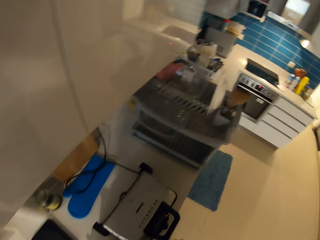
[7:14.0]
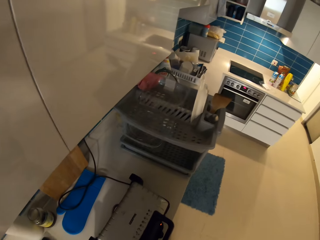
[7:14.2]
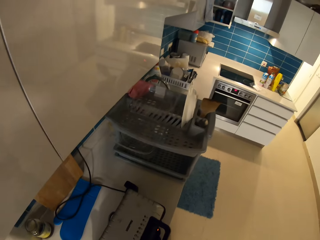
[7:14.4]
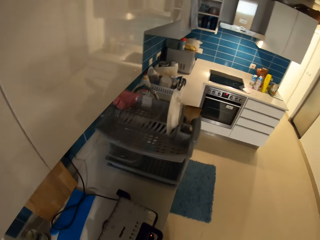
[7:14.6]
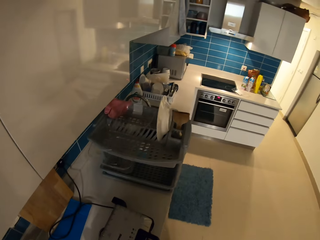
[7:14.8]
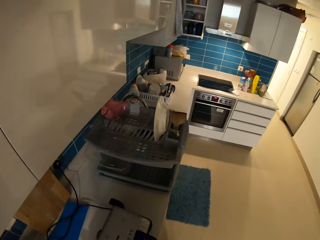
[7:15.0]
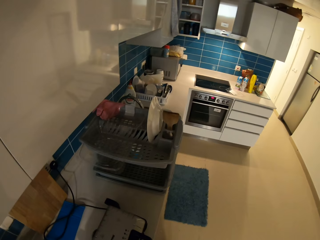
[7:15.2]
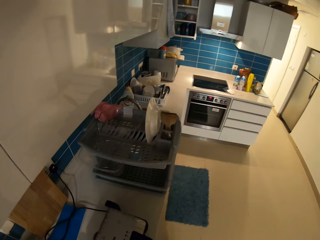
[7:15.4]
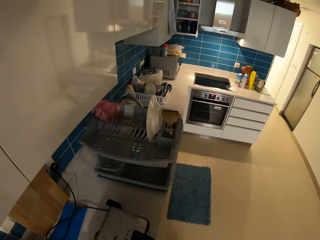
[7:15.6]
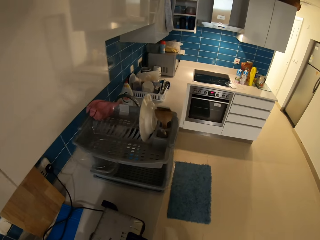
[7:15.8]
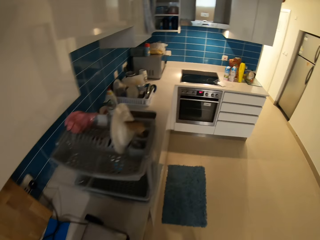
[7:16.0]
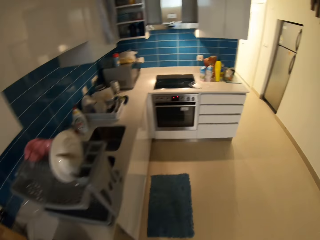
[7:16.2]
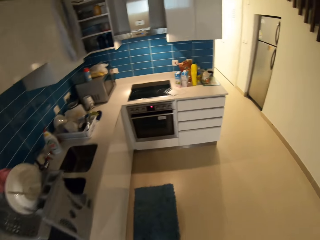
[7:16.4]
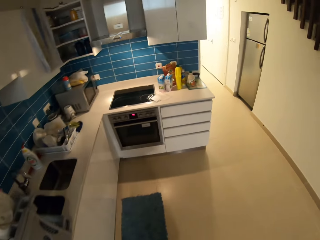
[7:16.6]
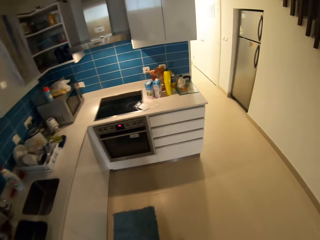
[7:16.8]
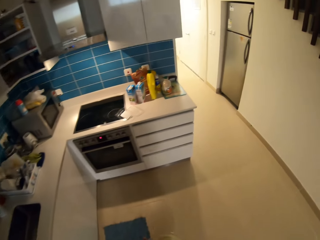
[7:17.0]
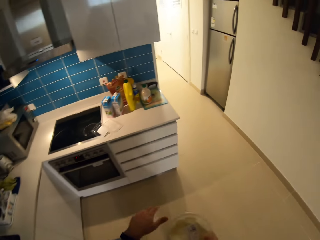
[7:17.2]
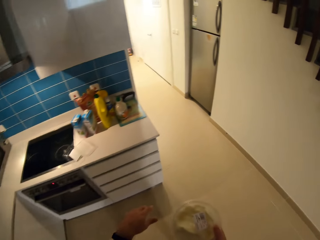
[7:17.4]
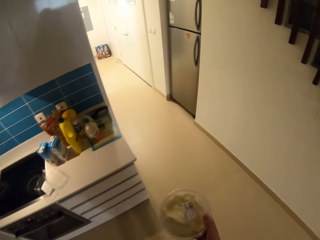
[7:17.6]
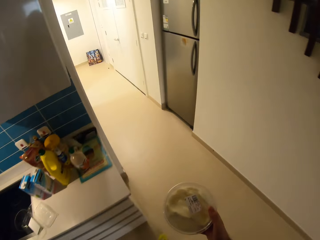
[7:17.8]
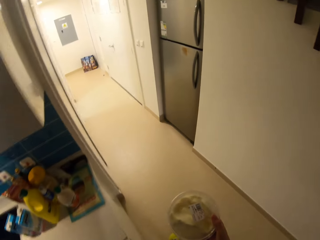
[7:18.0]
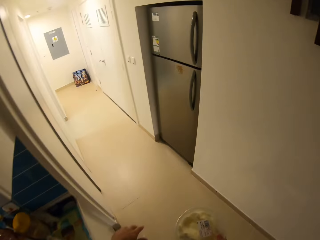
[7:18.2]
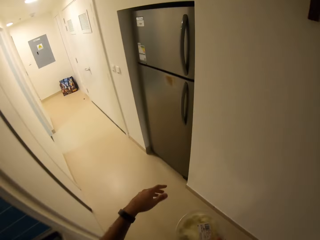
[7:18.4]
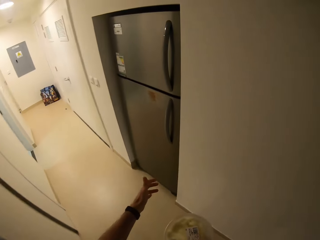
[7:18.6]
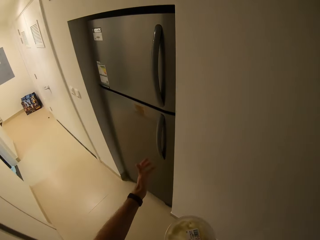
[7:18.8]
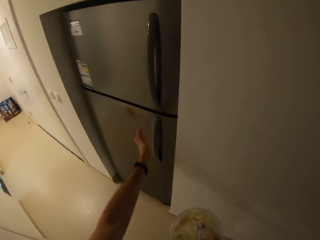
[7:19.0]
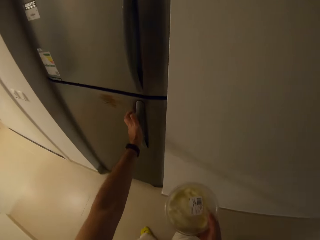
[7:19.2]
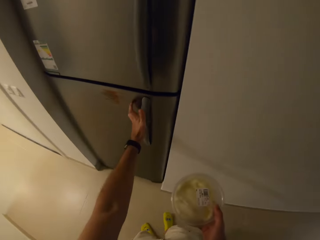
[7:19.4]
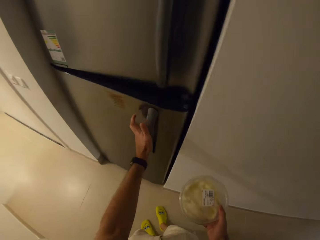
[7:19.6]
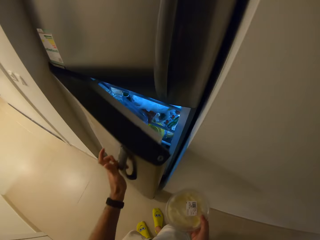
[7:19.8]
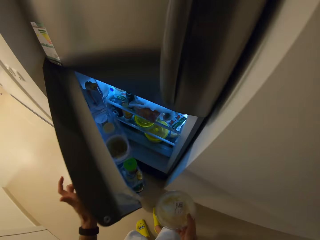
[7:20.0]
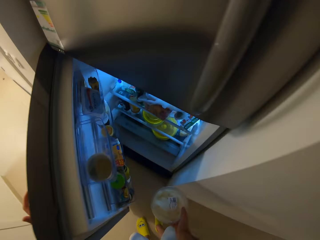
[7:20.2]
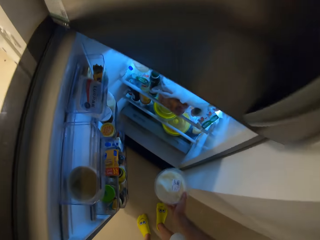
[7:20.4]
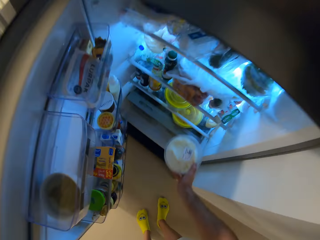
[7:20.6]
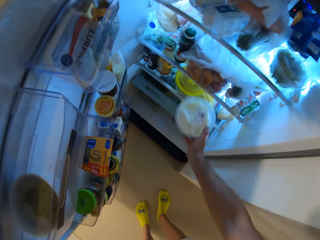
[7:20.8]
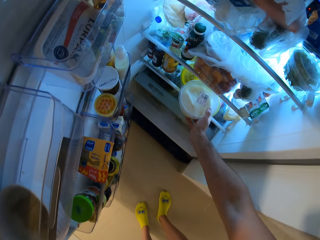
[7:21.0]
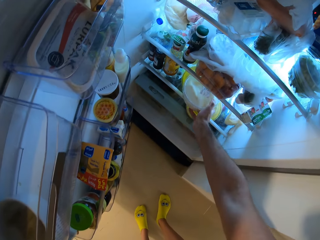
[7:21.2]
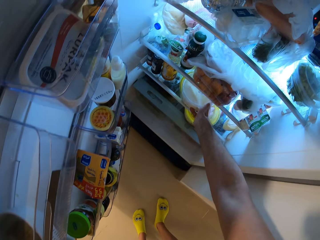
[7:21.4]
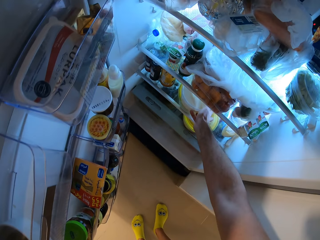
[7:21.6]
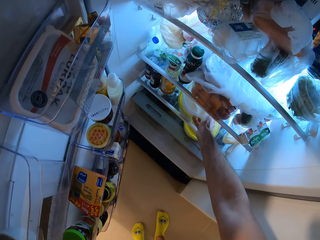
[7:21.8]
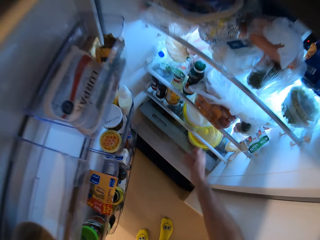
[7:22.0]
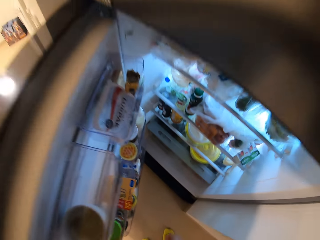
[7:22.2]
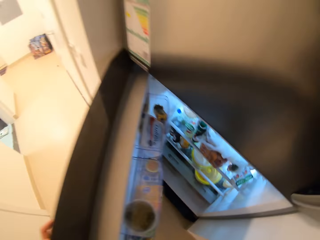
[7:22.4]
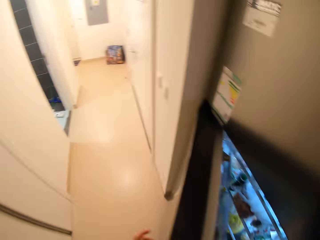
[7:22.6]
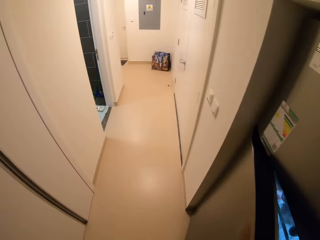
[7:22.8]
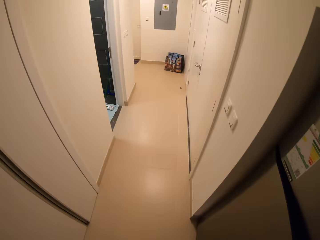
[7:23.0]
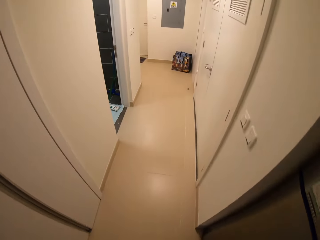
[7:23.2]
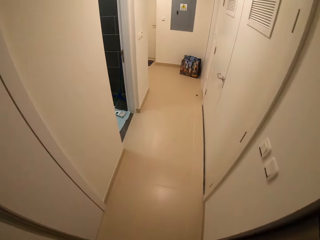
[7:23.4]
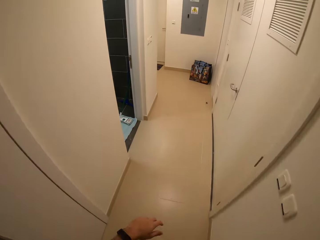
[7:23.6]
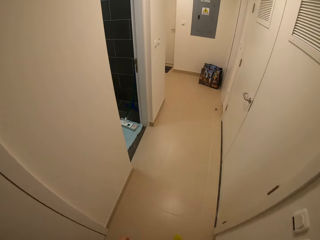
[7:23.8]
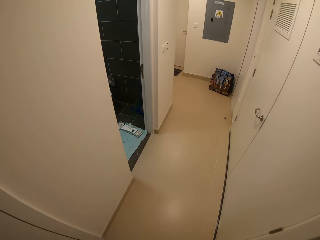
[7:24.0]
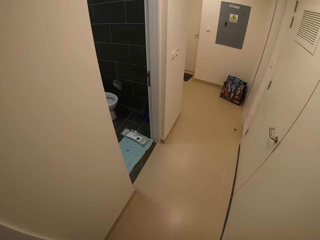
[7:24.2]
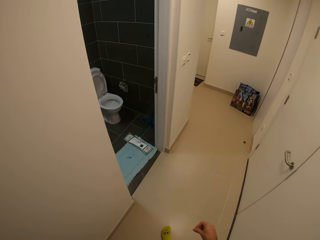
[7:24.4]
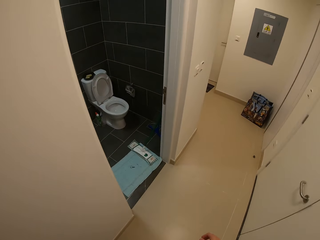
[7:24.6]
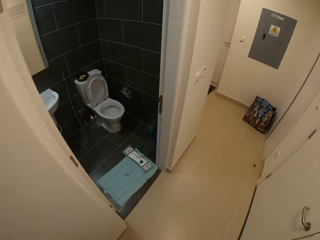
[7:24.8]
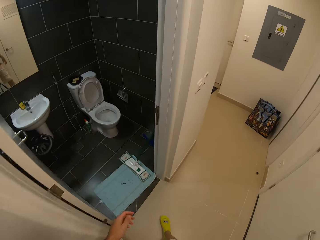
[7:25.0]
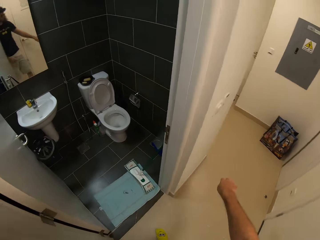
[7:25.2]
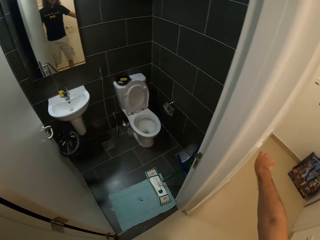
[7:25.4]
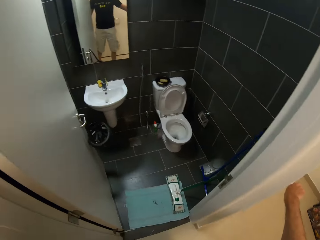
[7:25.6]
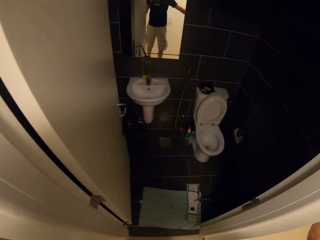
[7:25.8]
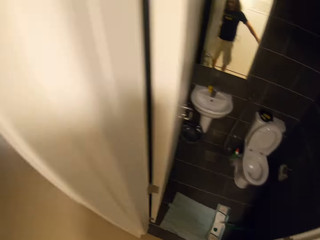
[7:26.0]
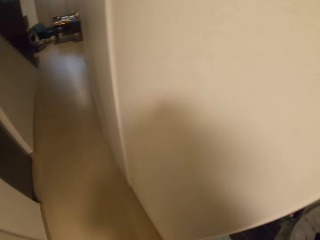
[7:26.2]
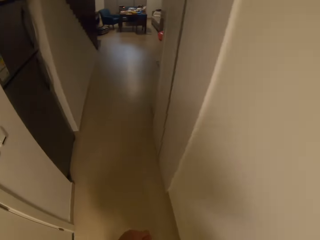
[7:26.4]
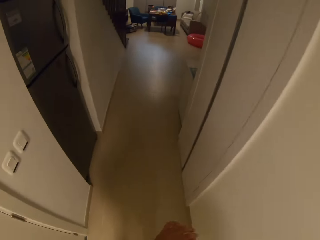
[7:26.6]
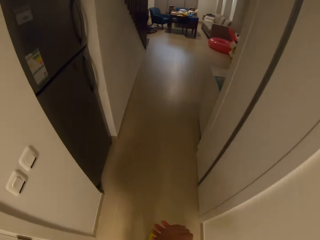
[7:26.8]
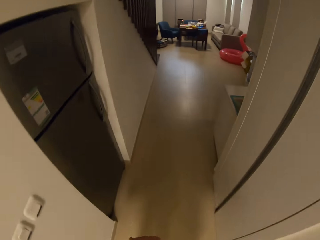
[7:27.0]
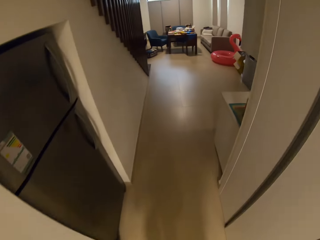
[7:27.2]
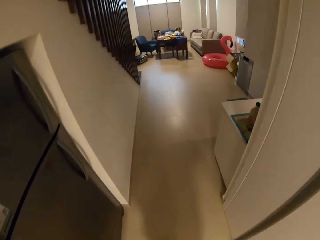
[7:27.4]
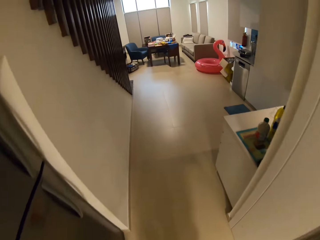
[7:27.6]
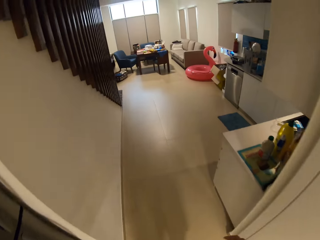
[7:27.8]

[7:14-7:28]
The camera wearer walks towards the fridge. He opens the refrigerator with his left hand. He places the cheese container in his right hand on the fridge shelf. He closes the refrigerator with his left hand. He walks along the corridor. He turns the light off.

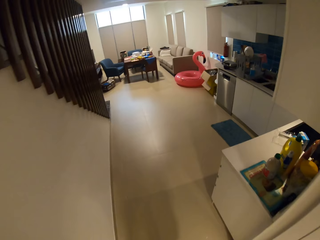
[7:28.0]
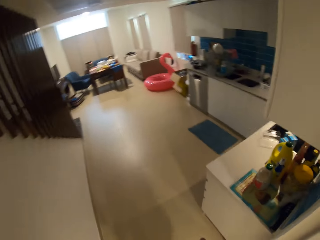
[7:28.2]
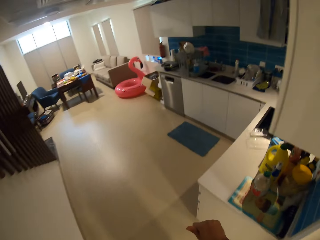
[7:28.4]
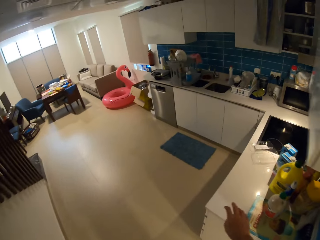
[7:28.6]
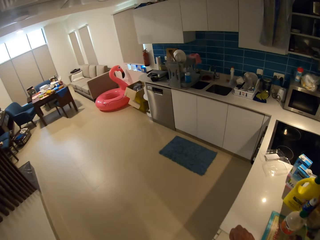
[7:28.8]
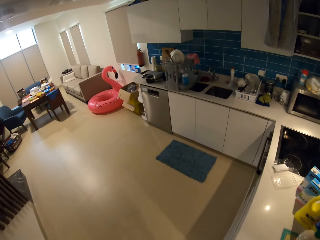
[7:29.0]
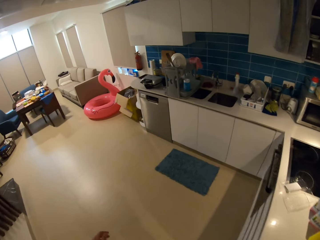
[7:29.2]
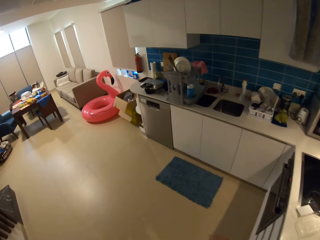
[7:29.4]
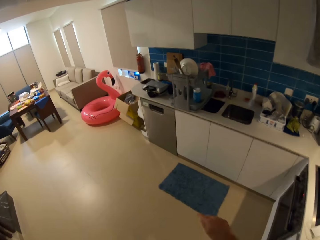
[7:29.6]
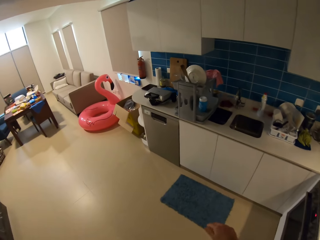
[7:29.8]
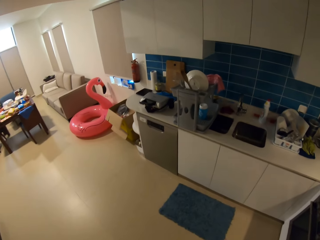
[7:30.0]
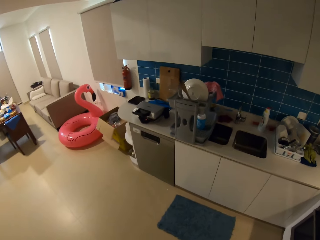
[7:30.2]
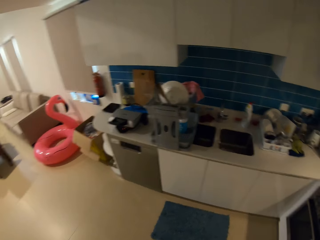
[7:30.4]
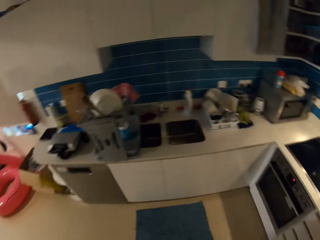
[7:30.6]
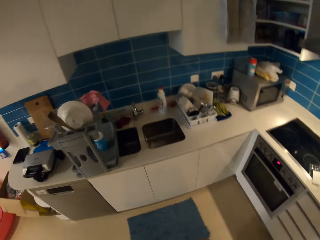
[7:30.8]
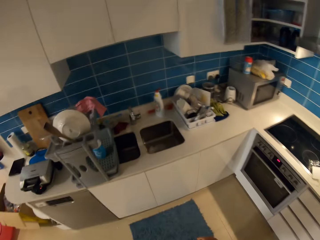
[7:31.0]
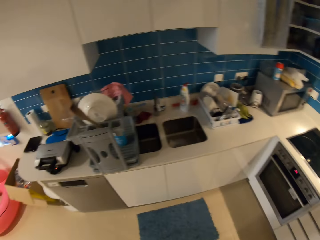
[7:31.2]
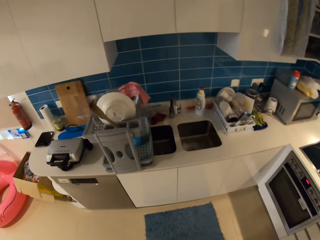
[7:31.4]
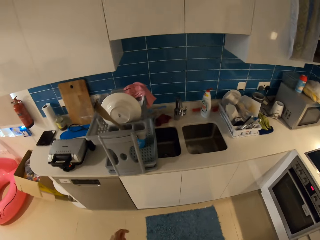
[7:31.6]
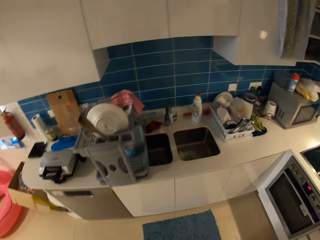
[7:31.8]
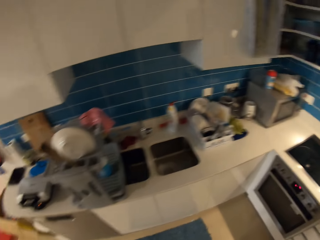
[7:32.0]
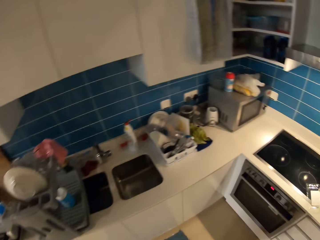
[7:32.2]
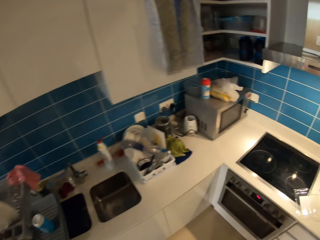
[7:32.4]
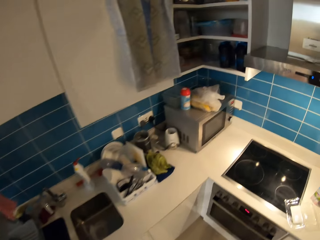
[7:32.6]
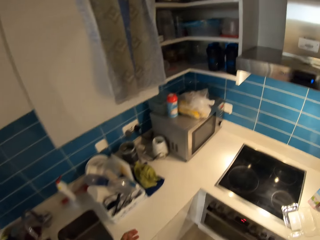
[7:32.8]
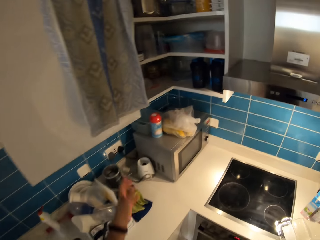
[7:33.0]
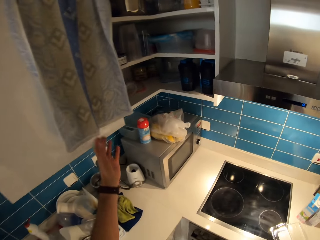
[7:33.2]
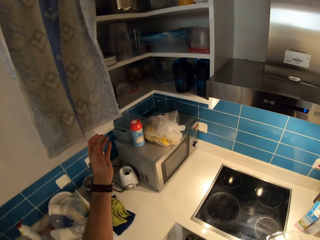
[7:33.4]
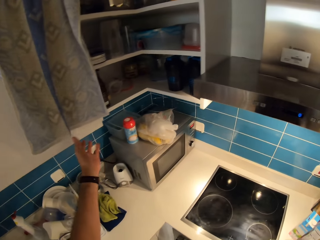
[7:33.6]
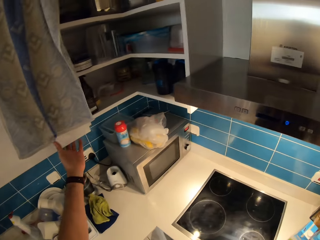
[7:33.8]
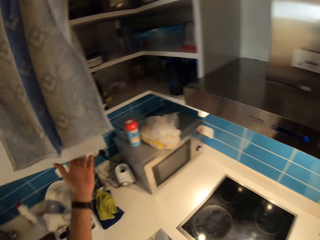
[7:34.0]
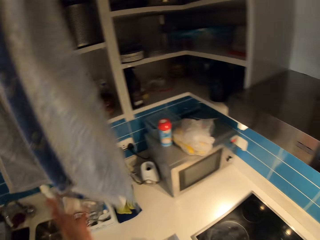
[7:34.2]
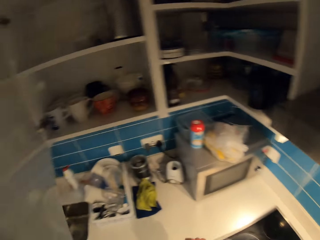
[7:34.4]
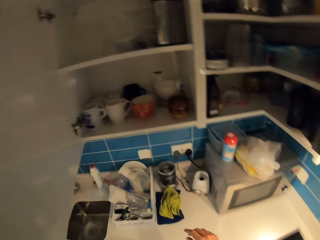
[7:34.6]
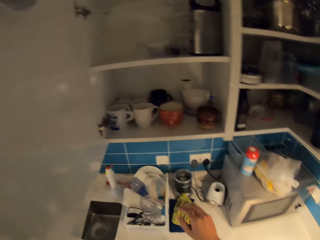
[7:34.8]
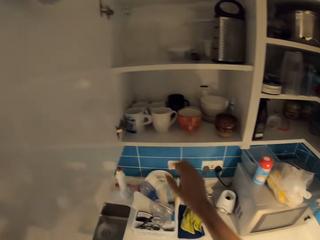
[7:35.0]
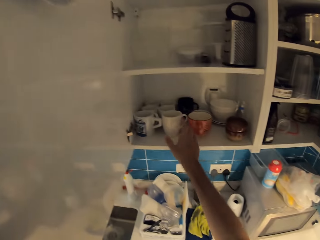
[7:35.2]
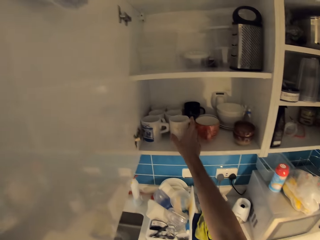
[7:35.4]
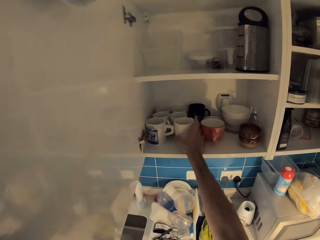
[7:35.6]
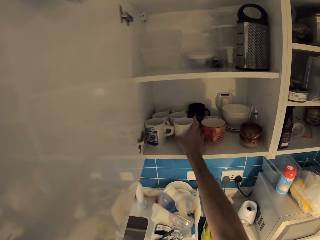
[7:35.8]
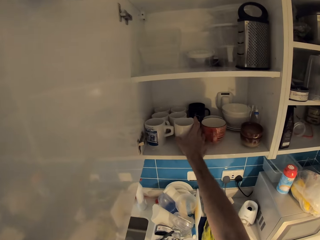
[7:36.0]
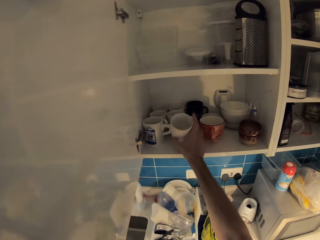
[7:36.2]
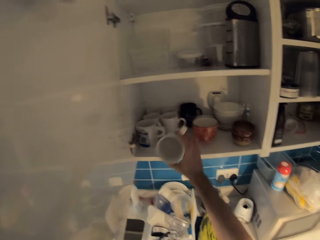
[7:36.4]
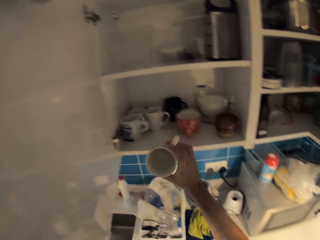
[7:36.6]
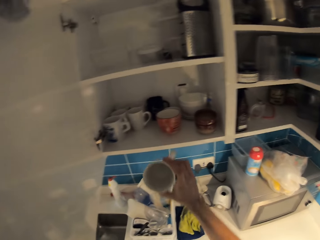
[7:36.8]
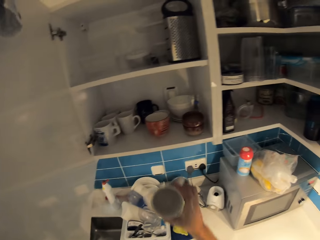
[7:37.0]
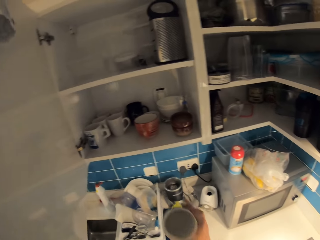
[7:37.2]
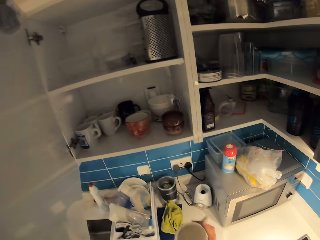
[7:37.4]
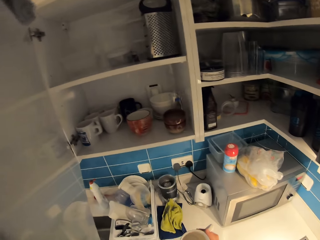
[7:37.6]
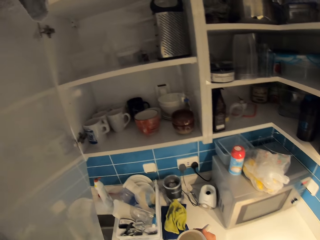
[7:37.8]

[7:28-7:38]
The camera wearer walks back to the kitchen. He opens a cabinet with his left hand. He takes out a mug from the cabinet with his right hand.
